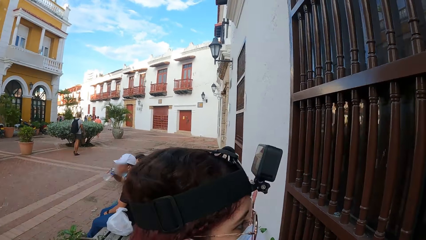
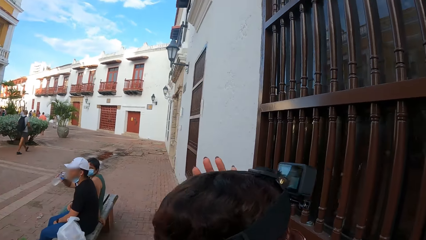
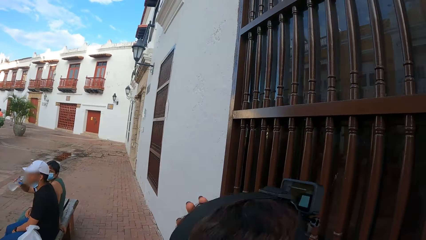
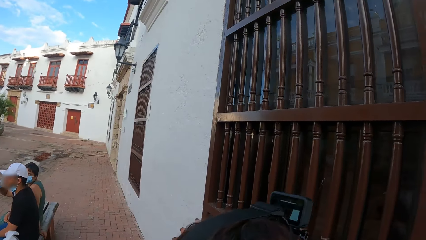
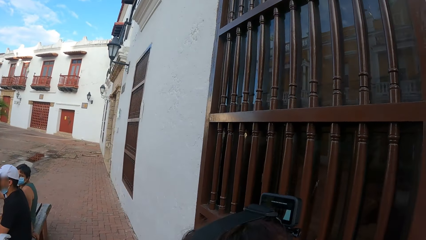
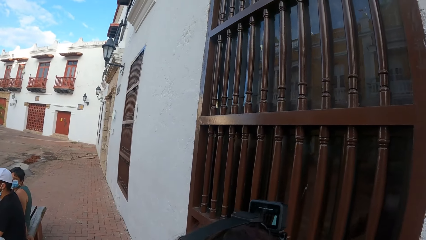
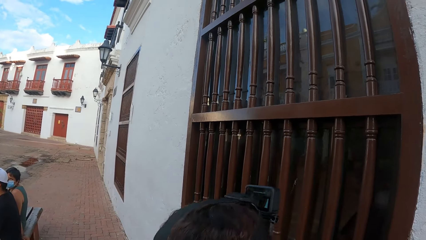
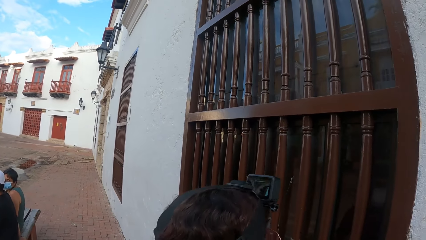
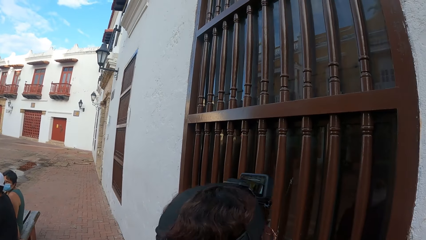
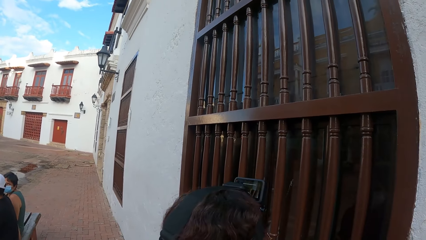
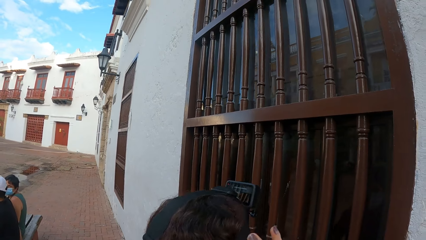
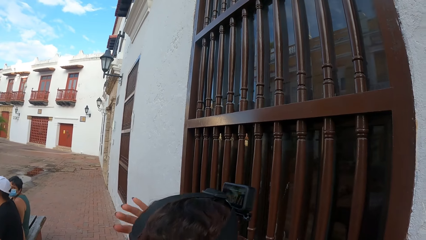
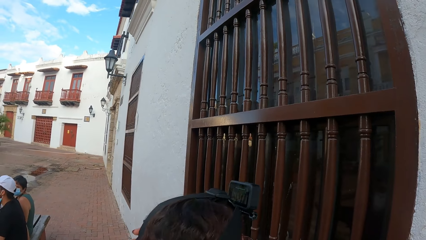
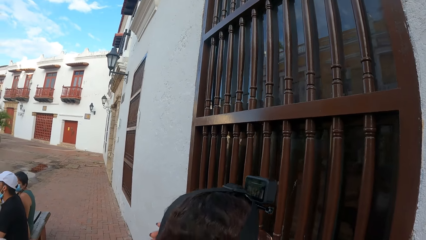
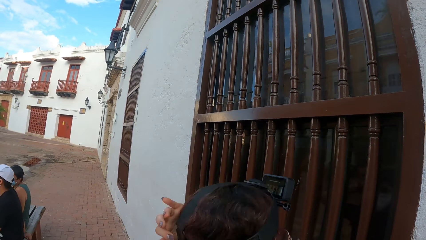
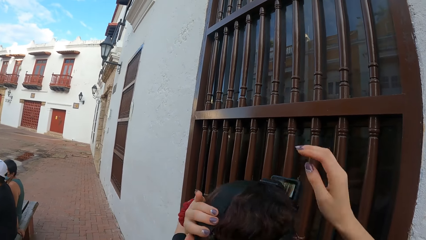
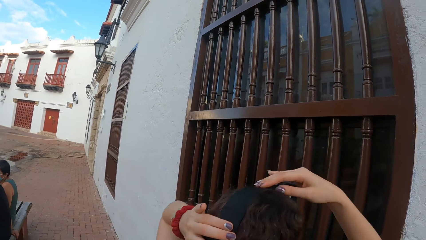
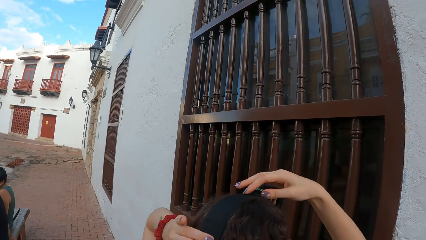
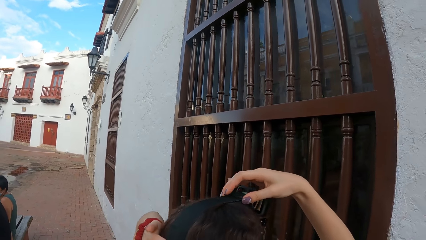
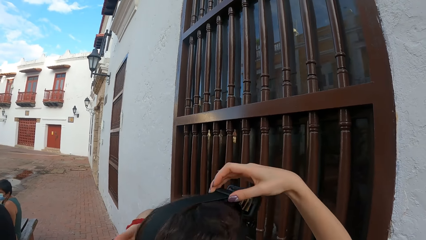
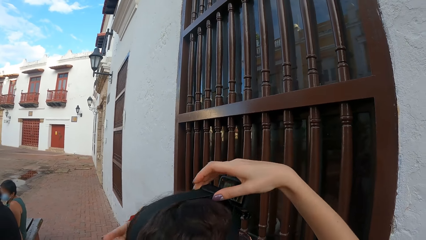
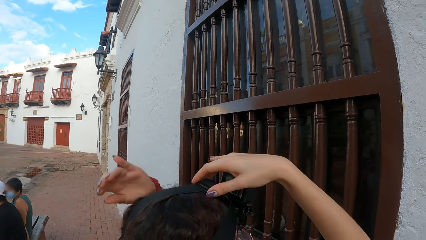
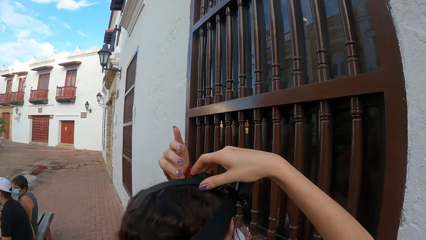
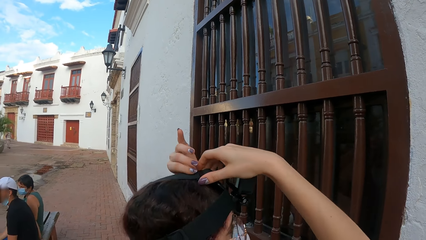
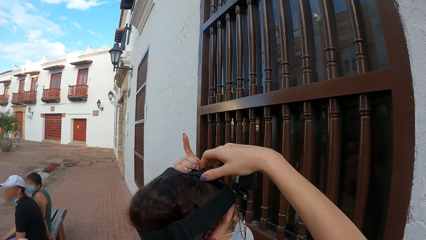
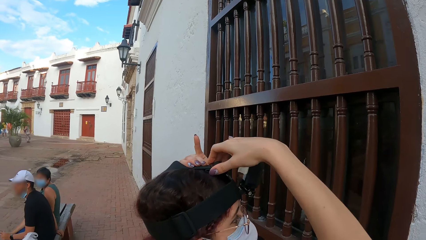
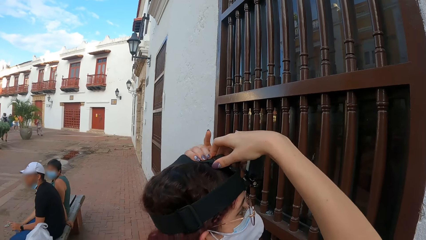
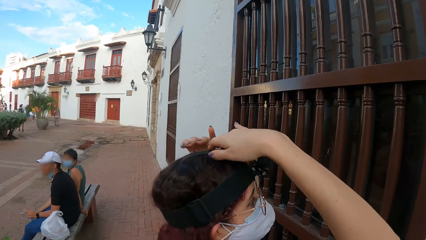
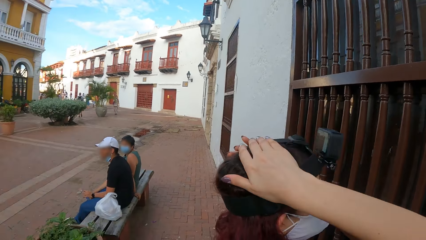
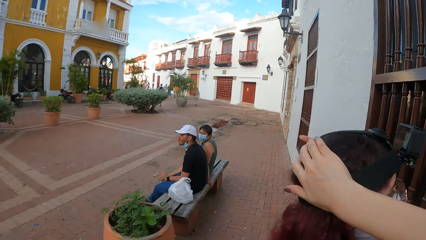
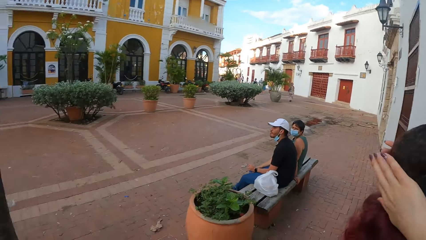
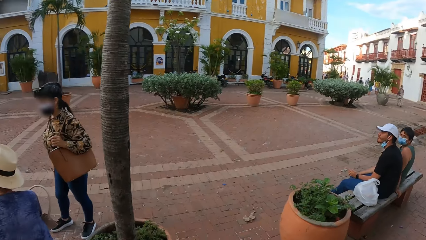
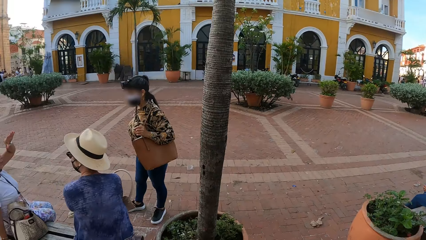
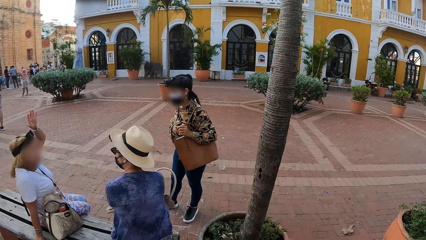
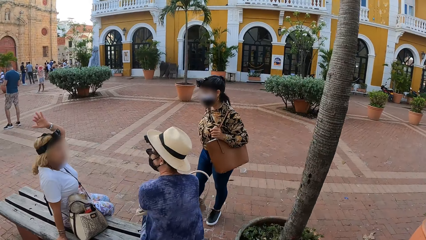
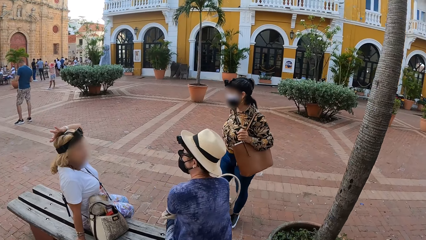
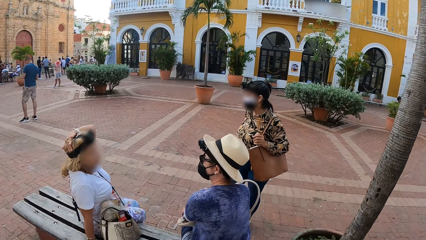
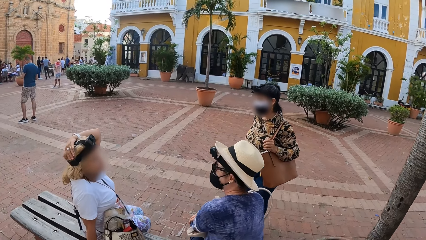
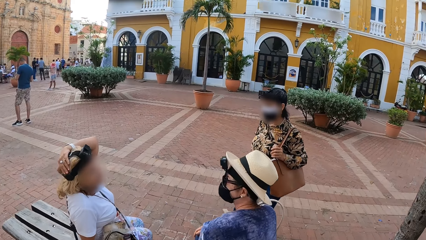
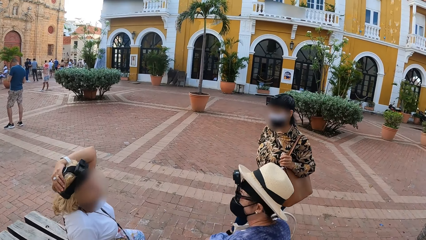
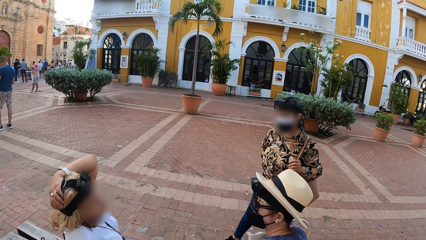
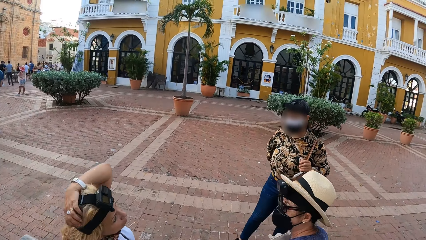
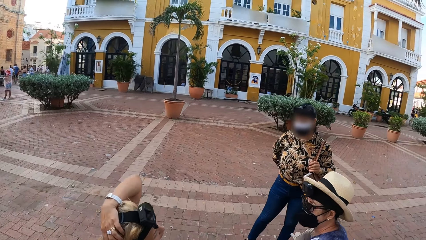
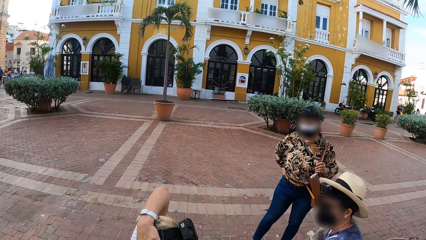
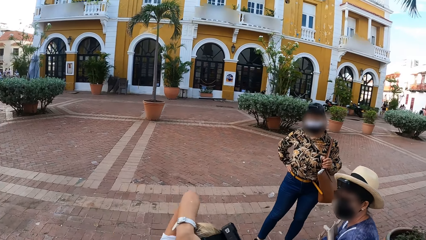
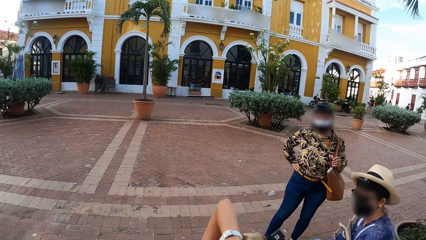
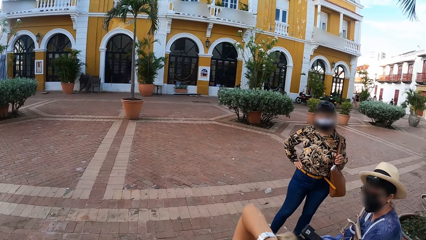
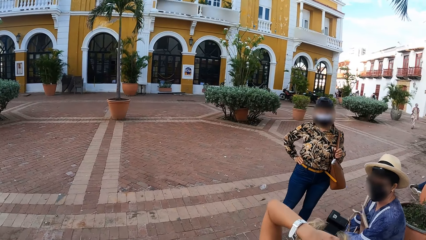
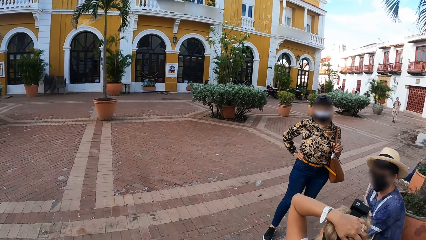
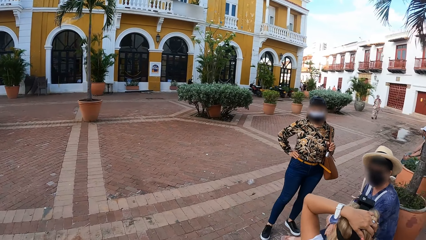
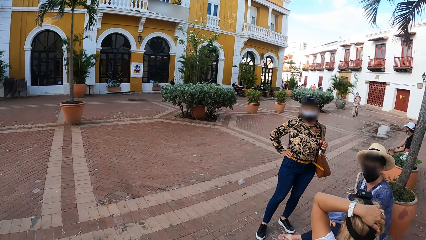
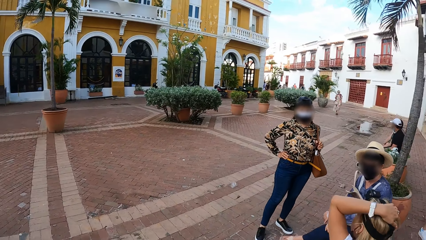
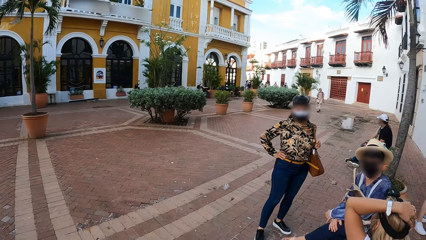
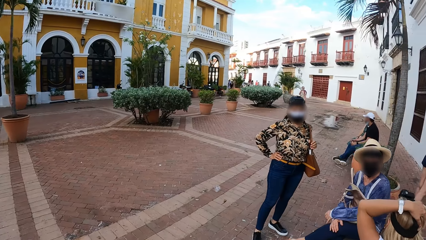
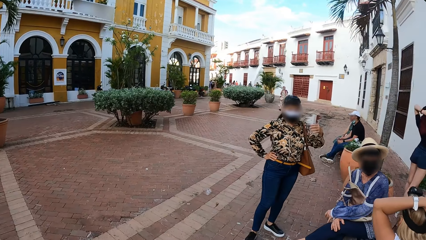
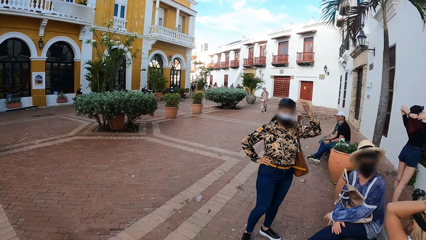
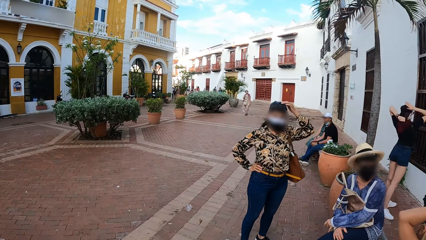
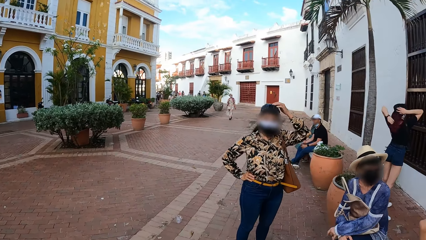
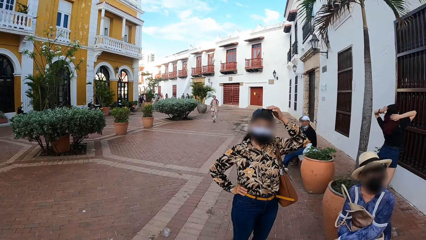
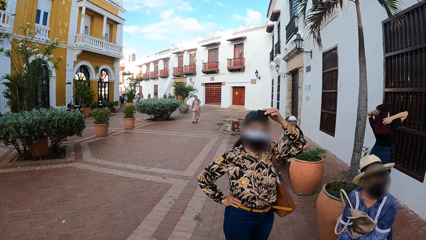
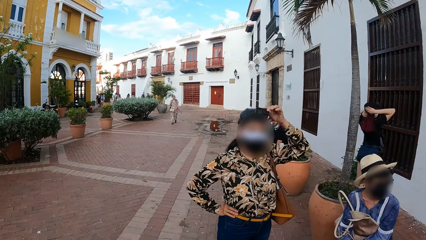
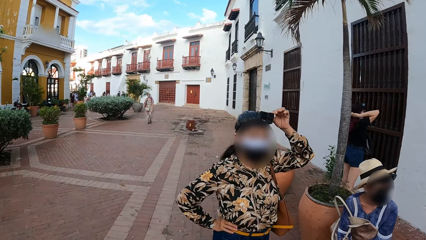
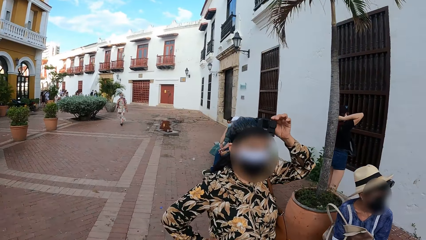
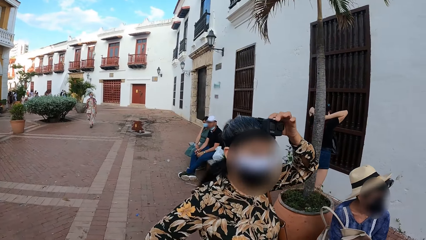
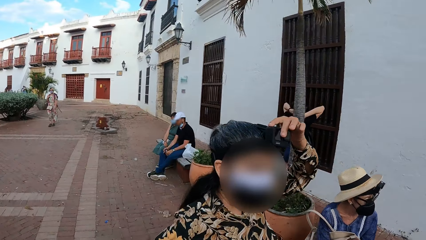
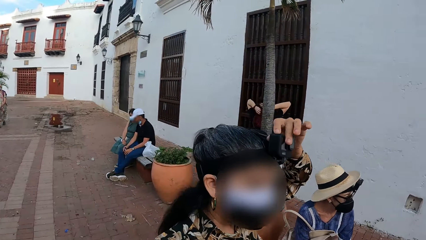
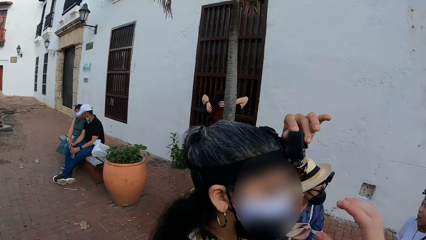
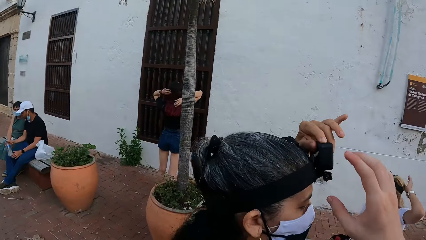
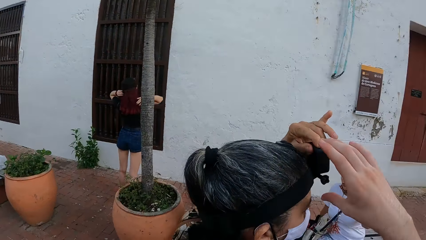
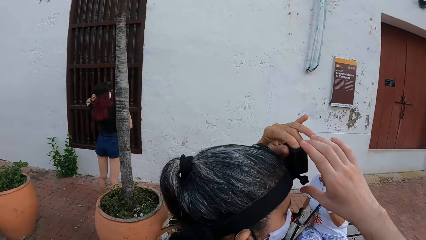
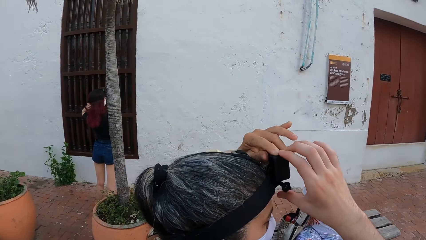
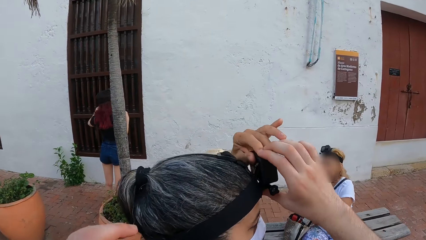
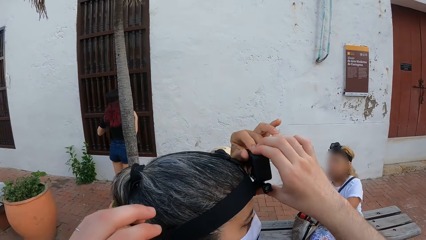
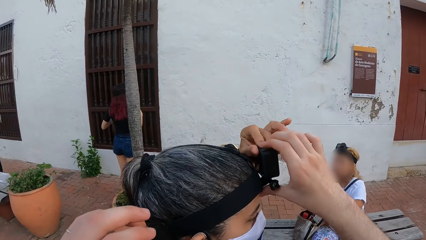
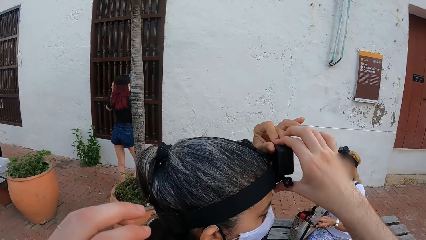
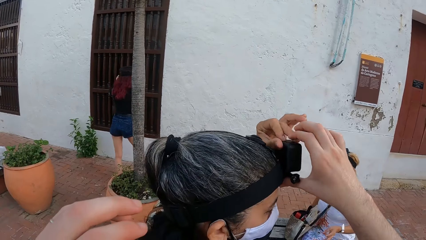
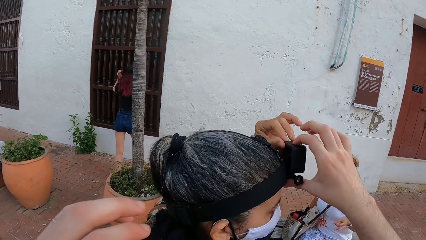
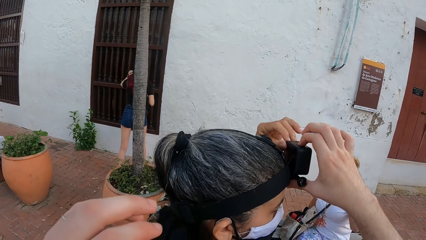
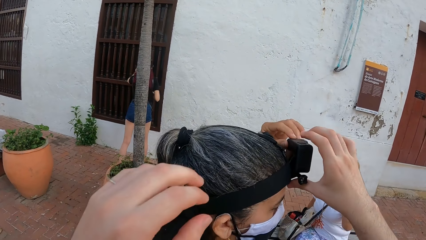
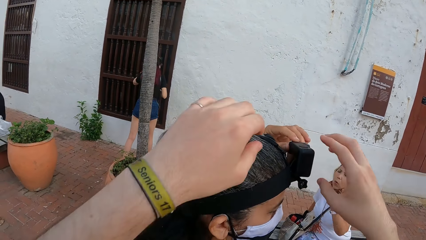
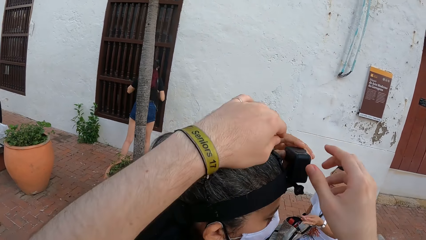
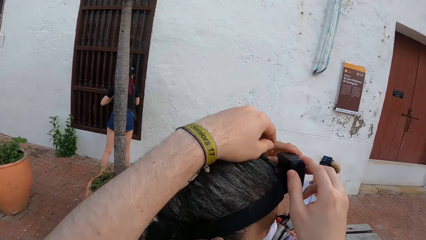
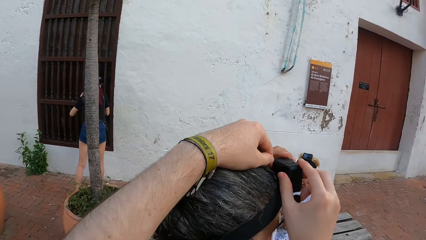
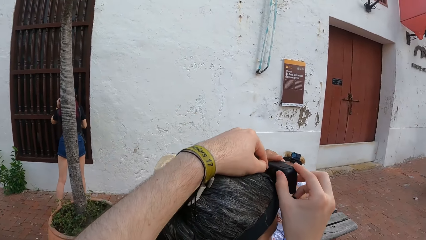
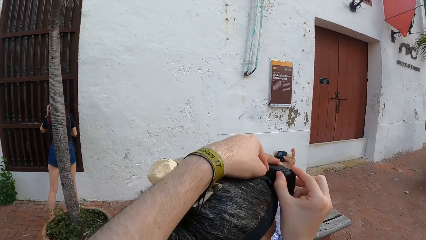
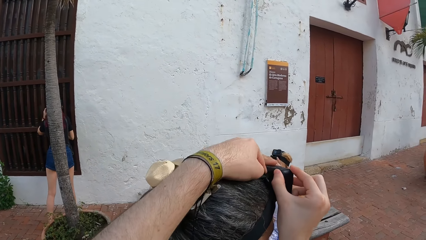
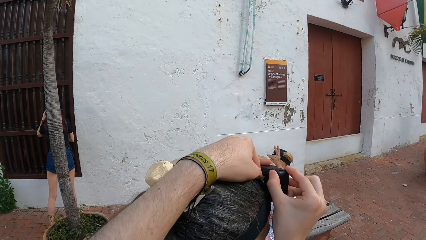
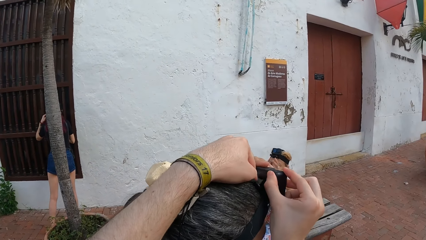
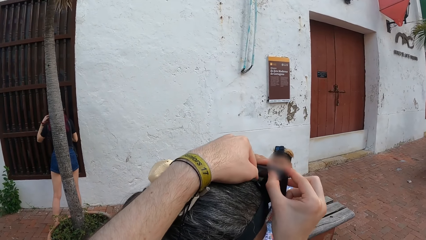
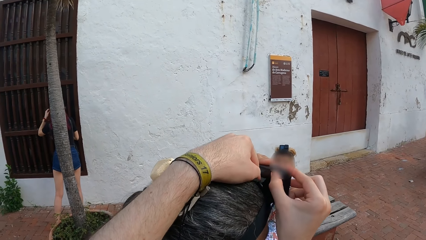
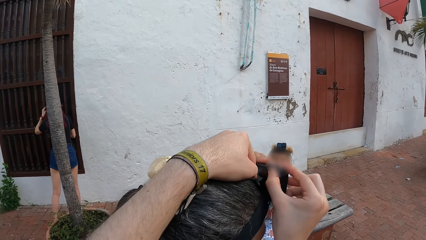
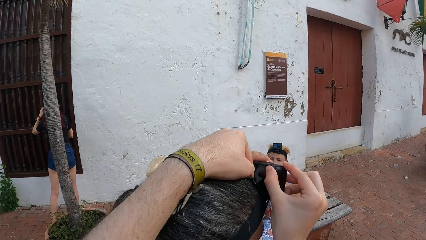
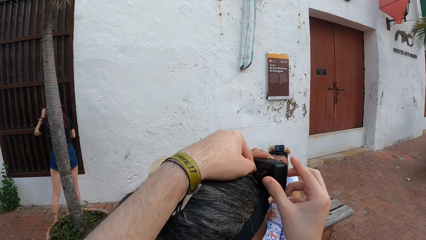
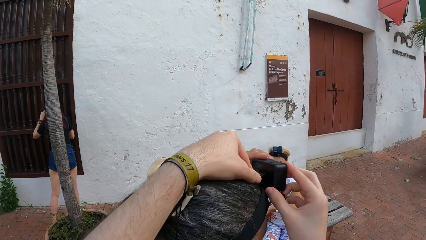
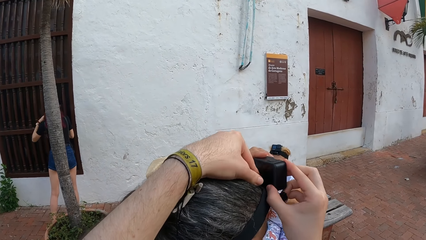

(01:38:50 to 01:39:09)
A woman touches her hair with her left hand. A person looks at herself in the mirror door. The woman adjusts the head strap on her head with both hands. The woman touches her hair with both hands. Another woman interacts with a third woman and a fourth woman. The second woman touches her hair with her left hand. The third woman touches the camera on her head with her left hand. The camera wearer adjusts the camera on the third woman's head with both hands. They adjust the camera on the third woman's head again.
